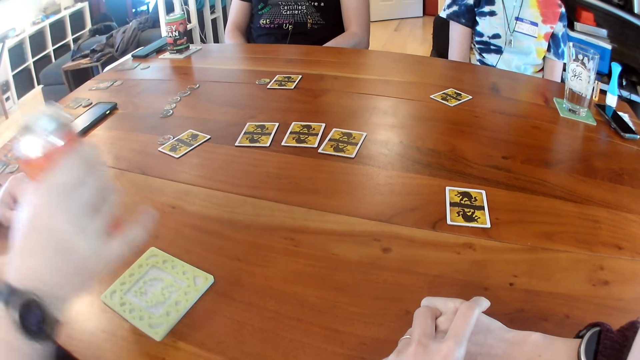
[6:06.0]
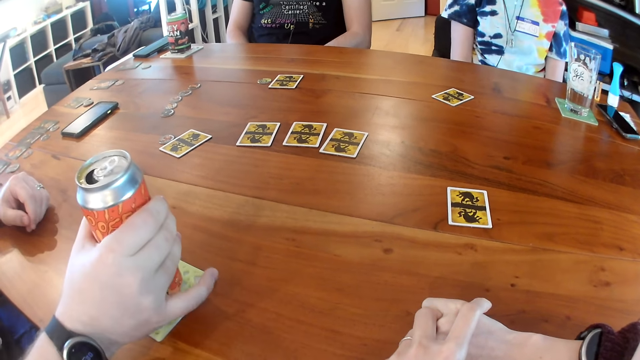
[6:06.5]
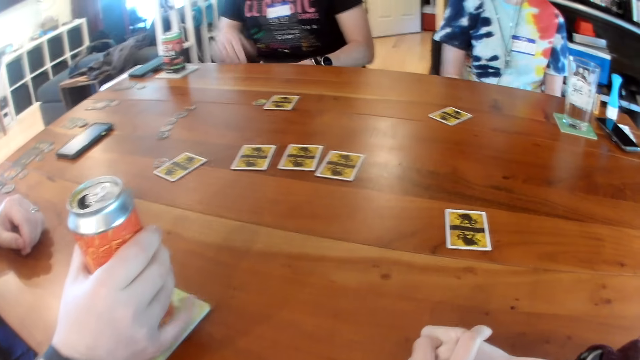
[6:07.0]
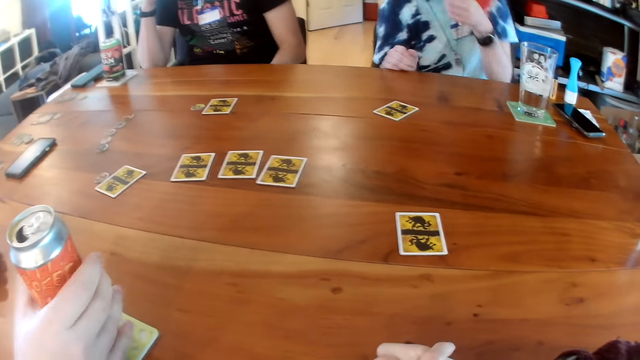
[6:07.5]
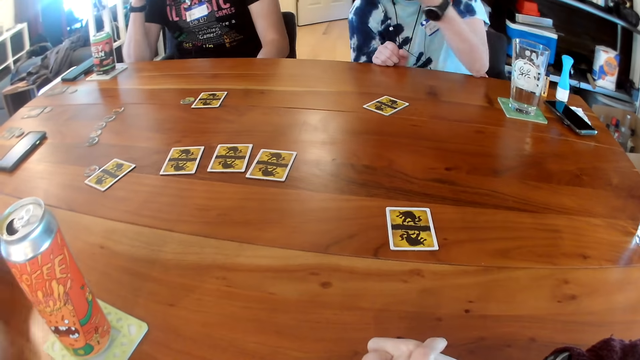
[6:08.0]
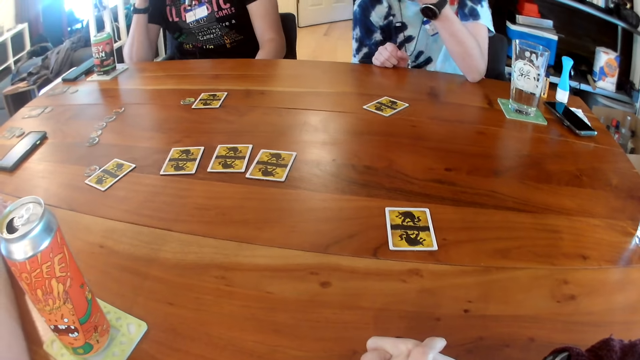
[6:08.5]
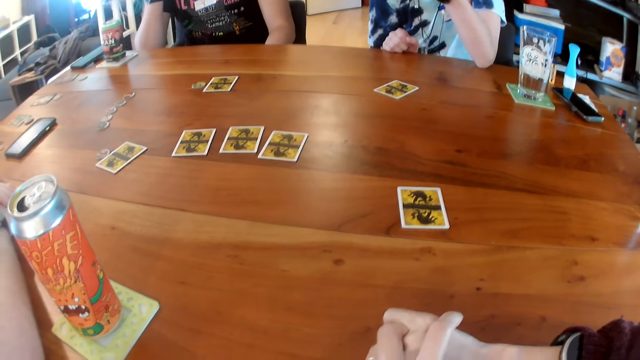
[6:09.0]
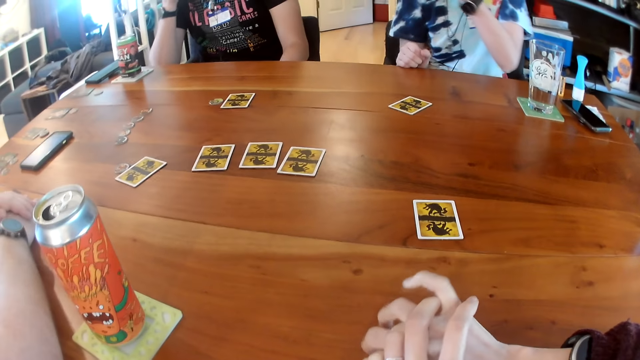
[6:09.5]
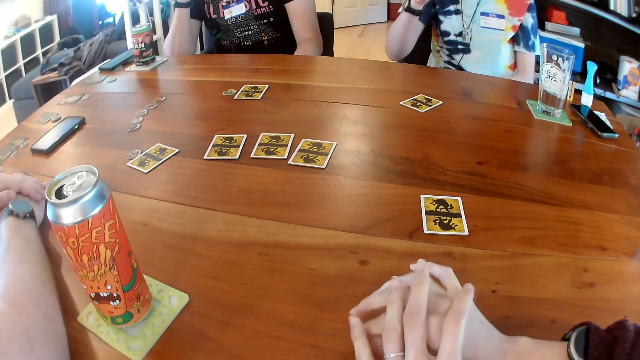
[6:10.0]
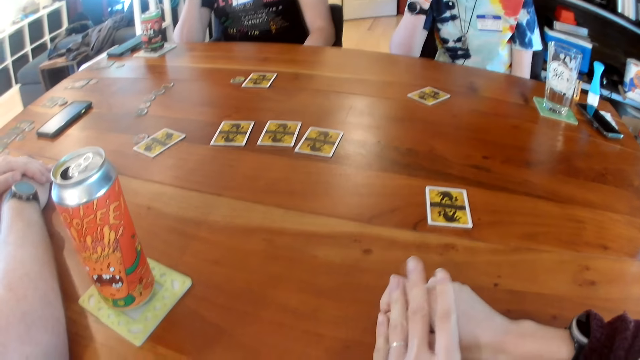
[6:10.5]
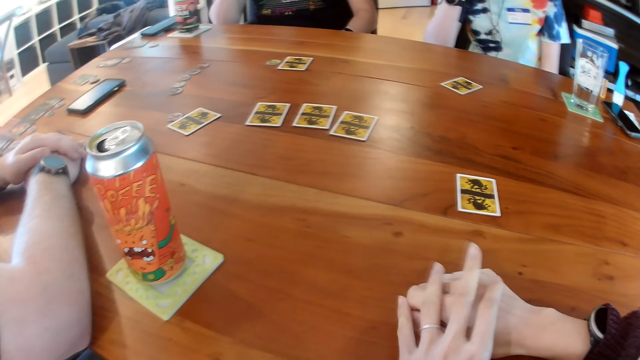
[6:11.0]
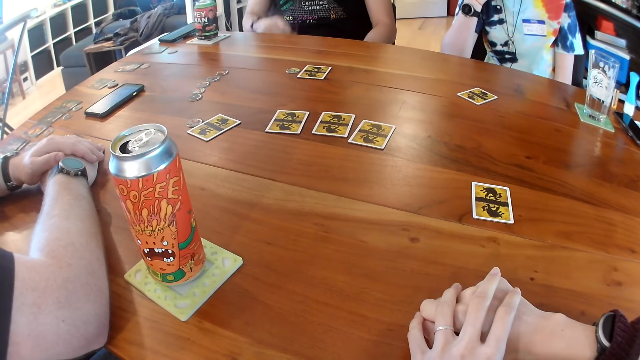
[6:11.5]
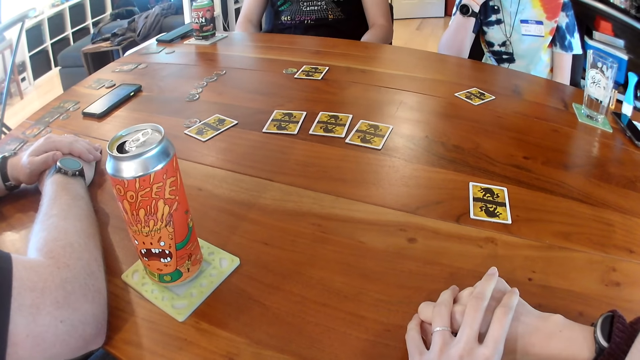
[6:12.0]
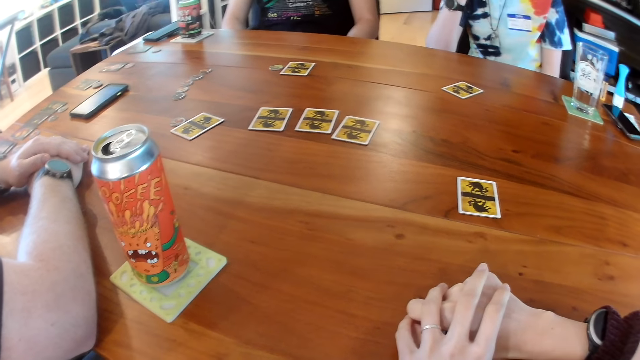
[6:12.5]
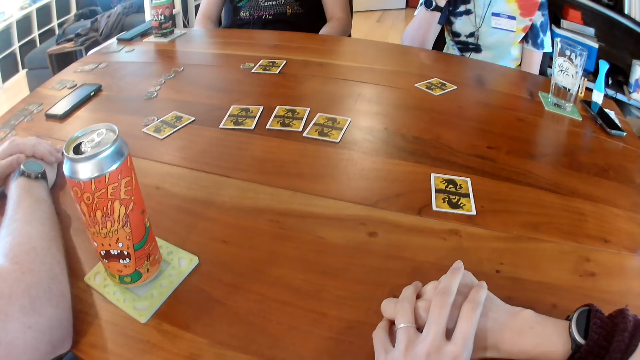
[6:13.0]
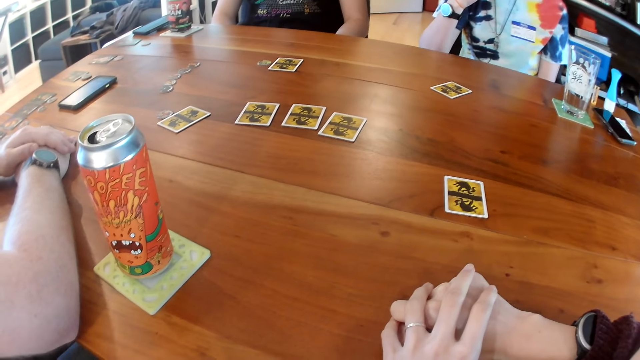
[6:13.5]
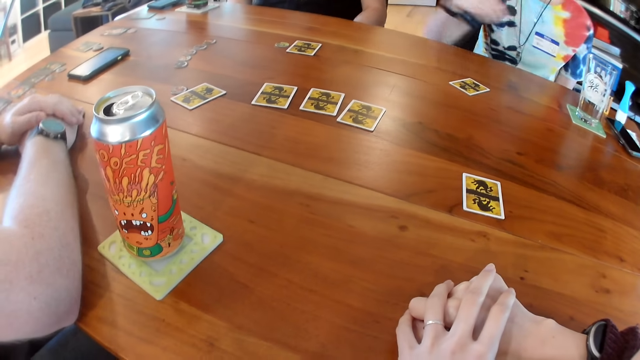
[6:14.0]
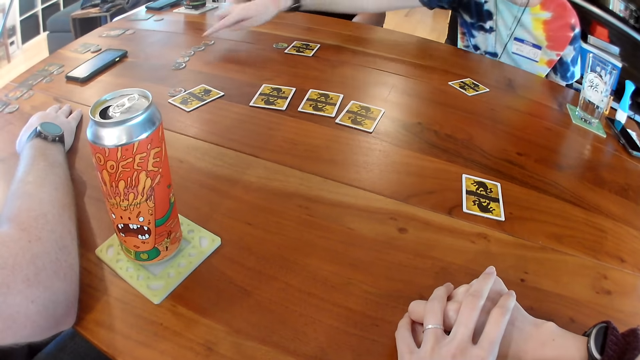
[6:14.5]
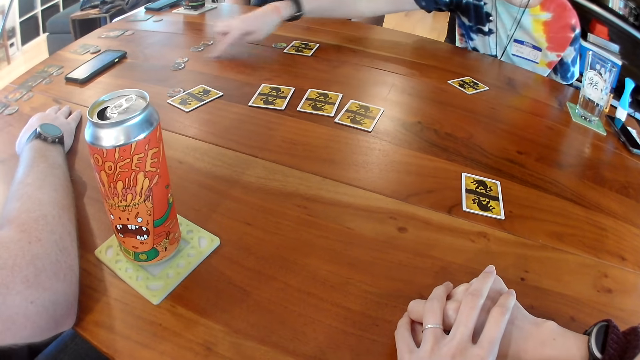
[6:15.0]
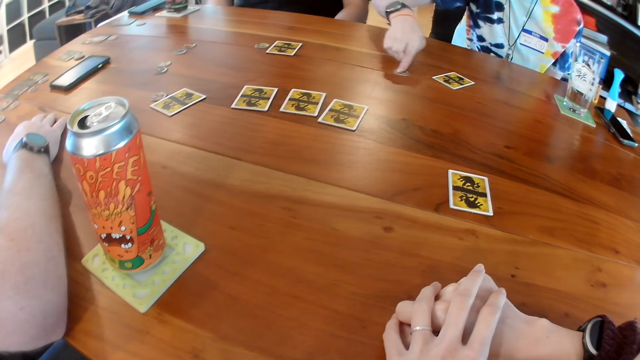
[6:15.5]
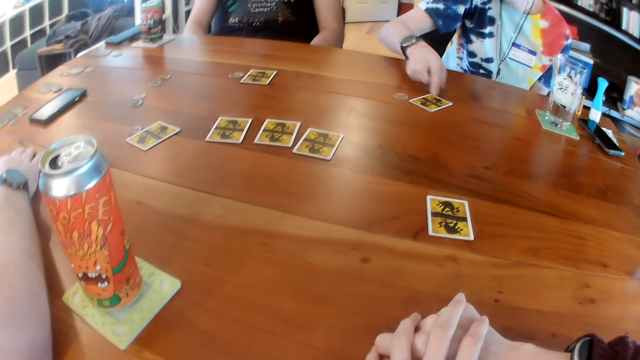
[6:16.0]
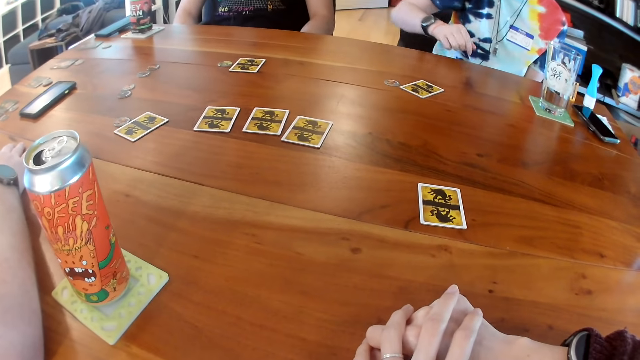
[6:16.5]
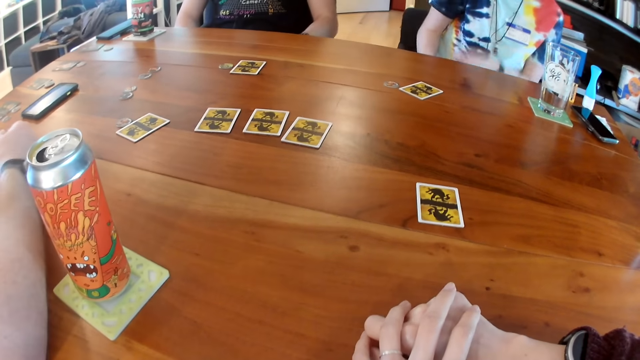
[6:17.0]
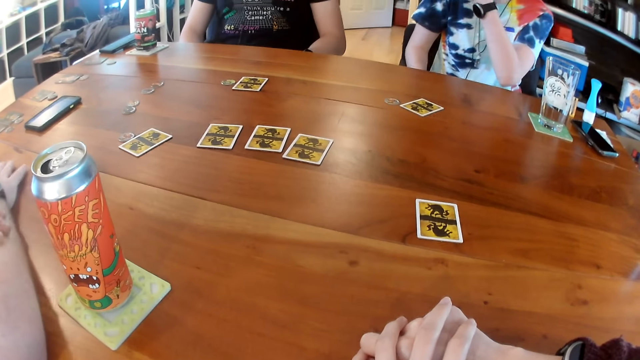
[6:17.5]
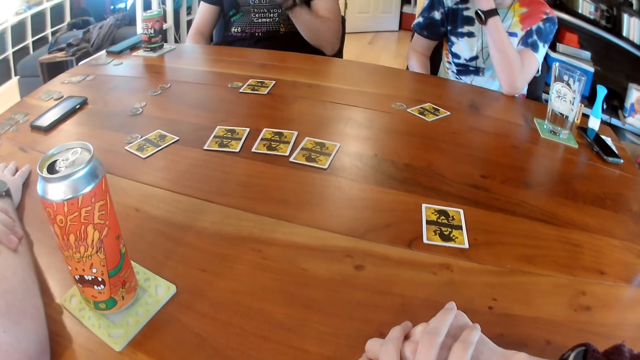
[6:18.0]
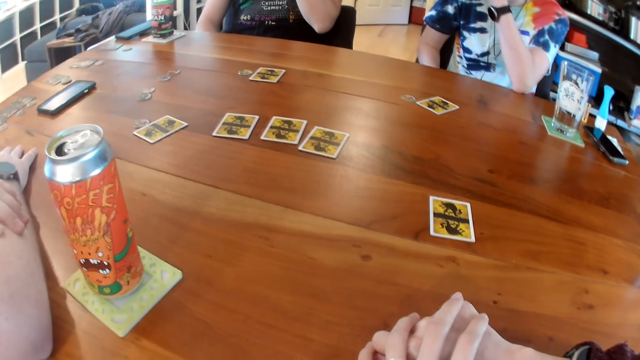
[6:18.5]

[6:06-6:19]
The man drops the can of drink on the table with his right hand. A woman laughs. The man interacts with the camera wearer. The man talks. The woman talks. The woman moves a token on the table with her right hand.

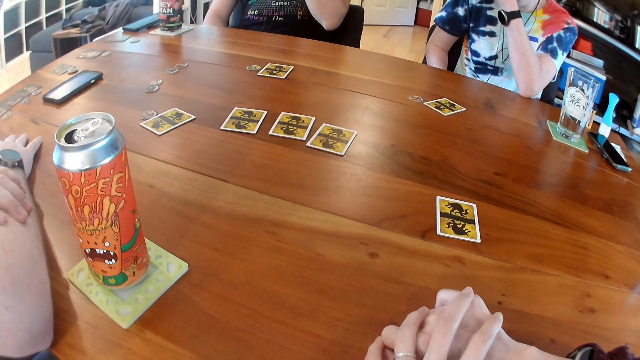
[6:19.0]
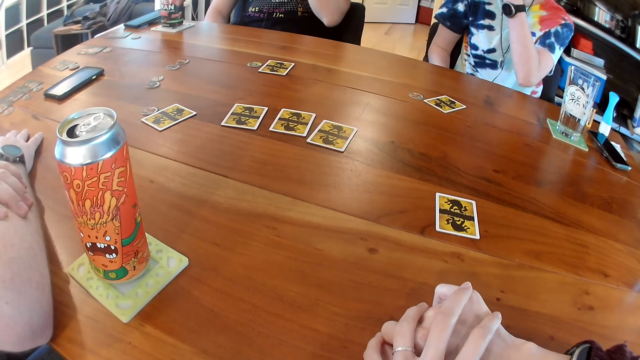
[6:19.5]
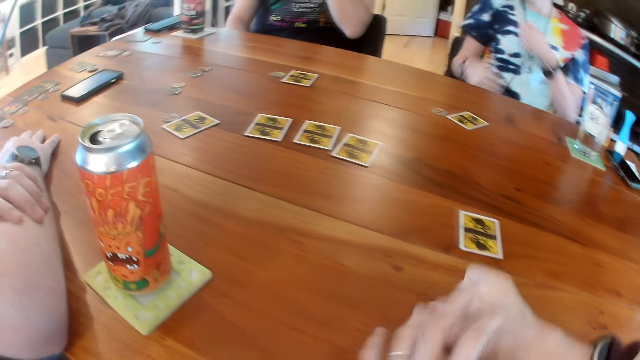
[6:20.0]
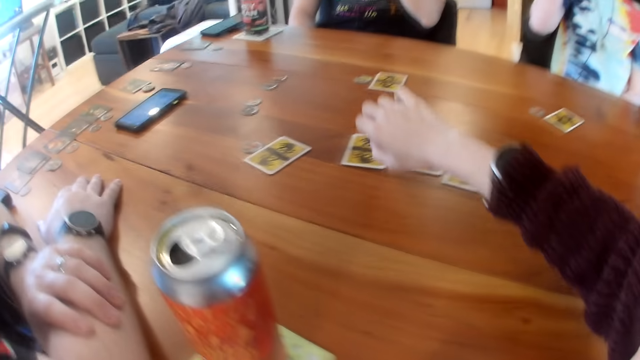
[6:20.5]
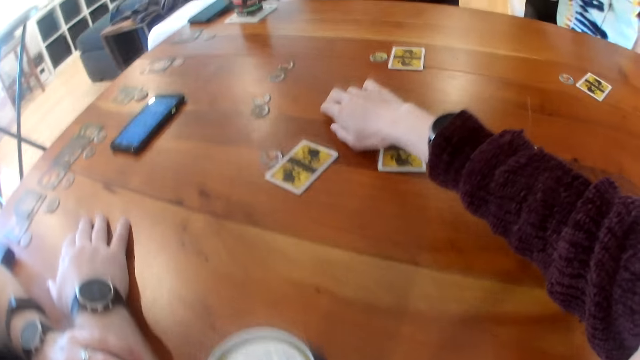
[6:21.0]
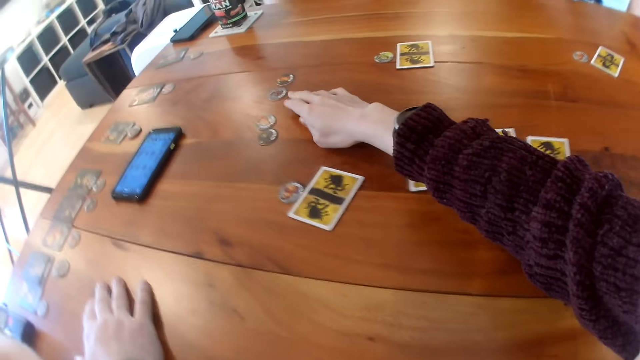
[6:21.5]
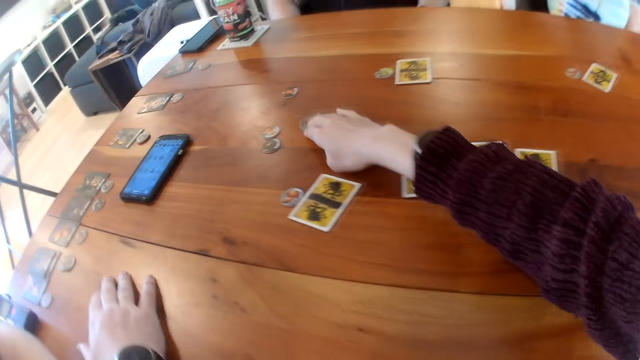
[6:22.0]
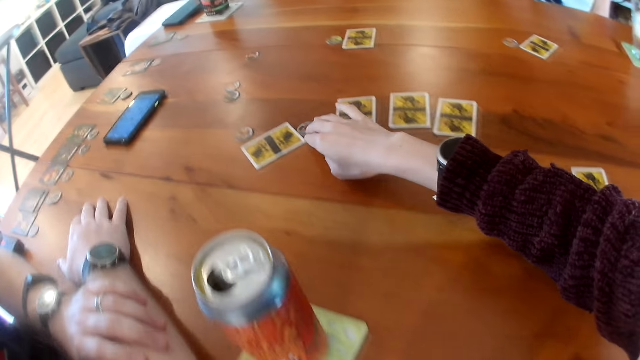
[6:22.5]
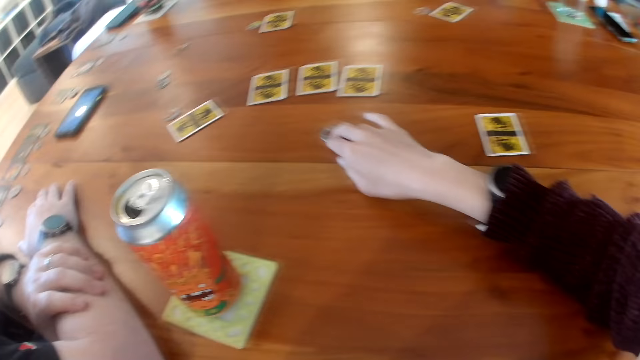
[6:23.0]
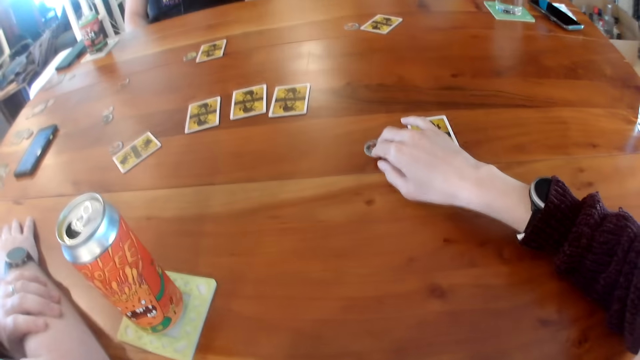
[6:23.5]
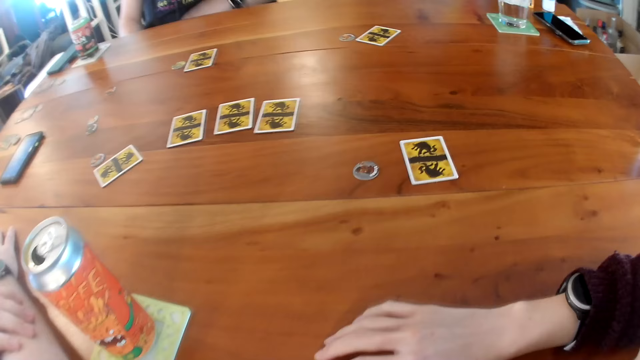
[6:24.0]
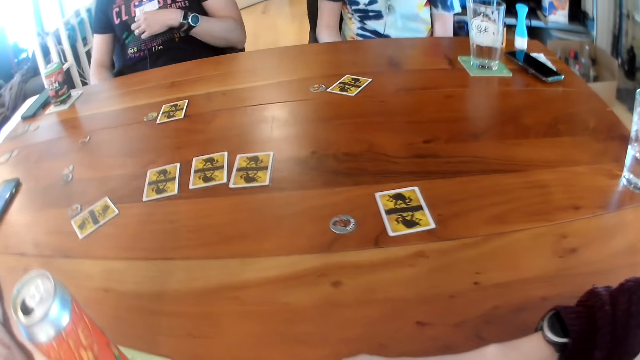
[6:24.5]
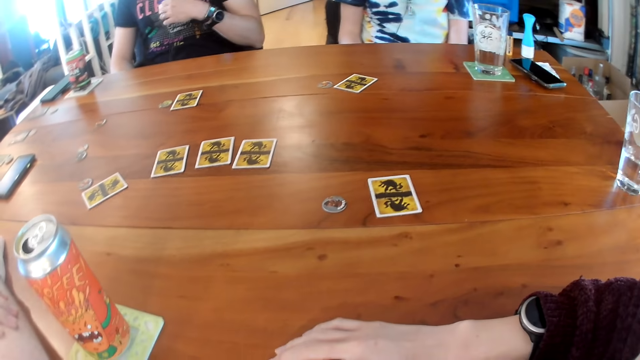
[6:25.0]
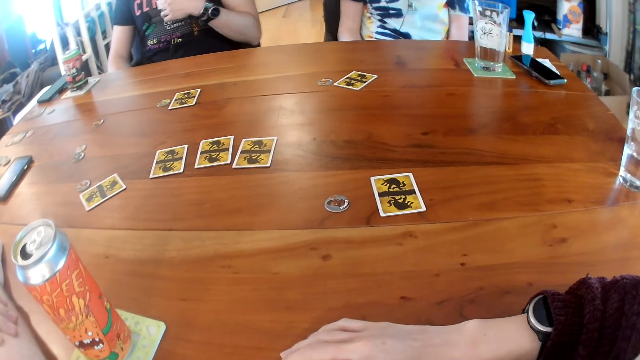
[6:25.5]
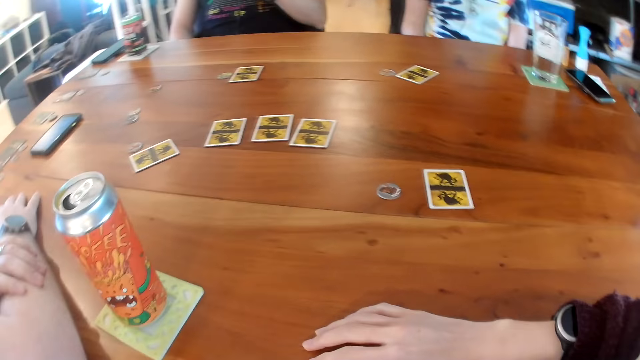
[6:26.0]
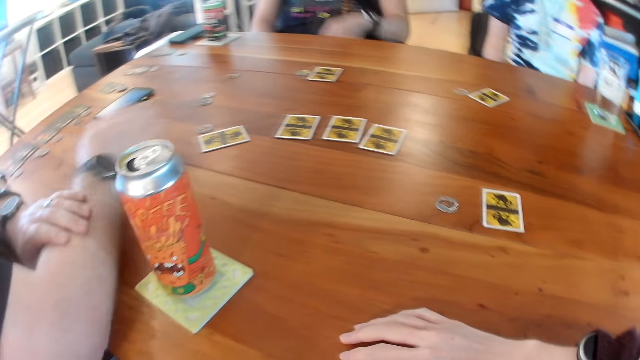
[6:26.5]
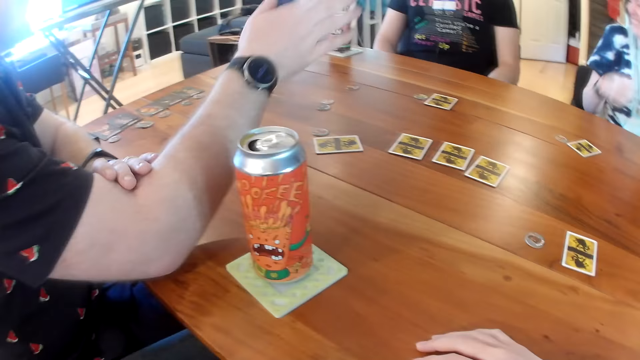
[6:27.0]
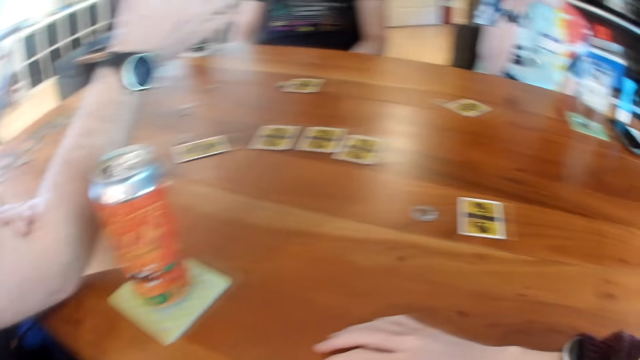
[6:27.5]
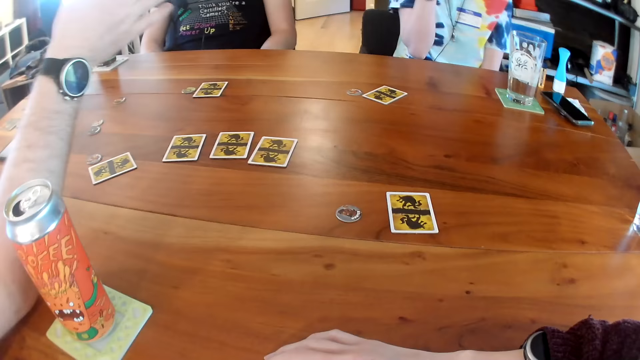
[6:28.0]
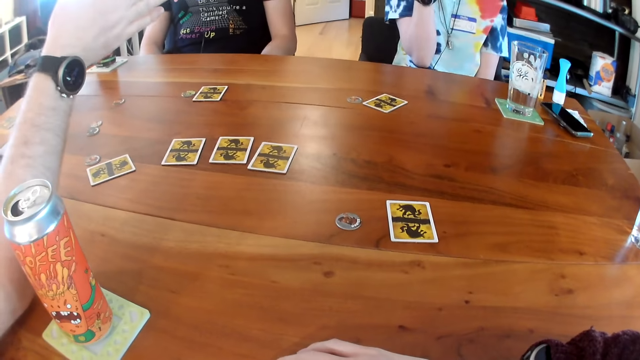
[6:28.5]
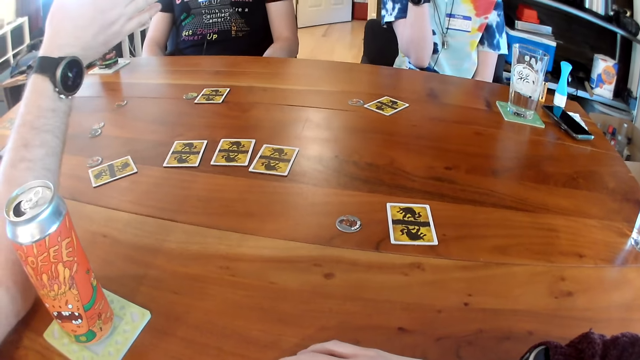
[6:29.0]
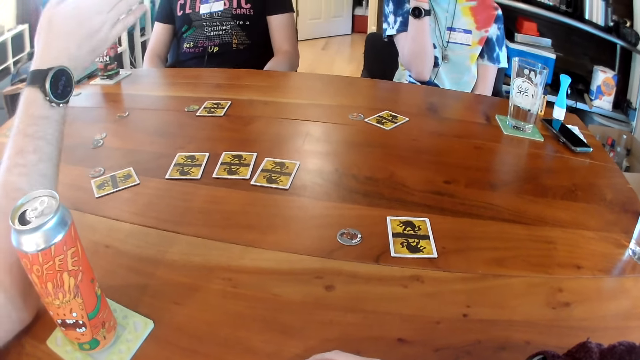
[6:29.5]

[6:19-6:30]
A woman laughs. The camera wearer moves a token on the table with her right hand. A man raises his right hand up. The woman laughs. The man interacts with the camera wearer, another man, and the woman. The first man talks.
